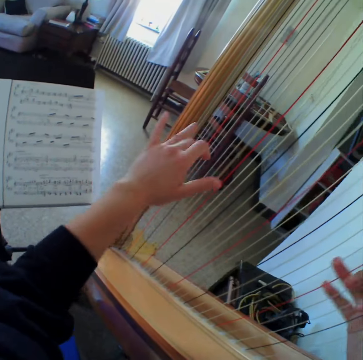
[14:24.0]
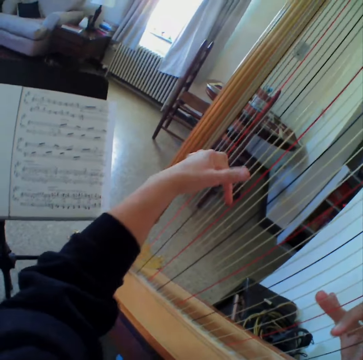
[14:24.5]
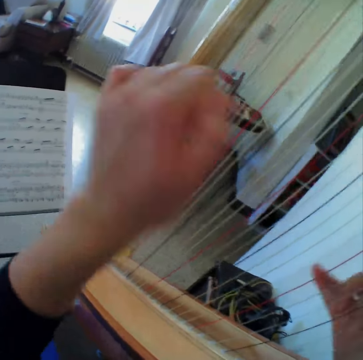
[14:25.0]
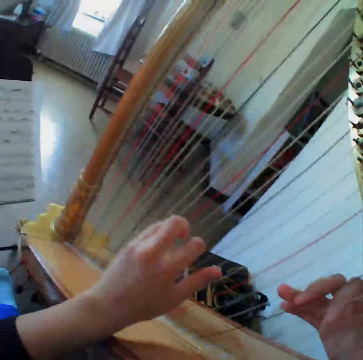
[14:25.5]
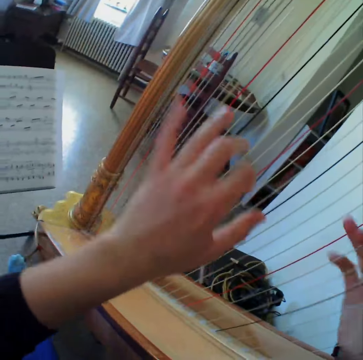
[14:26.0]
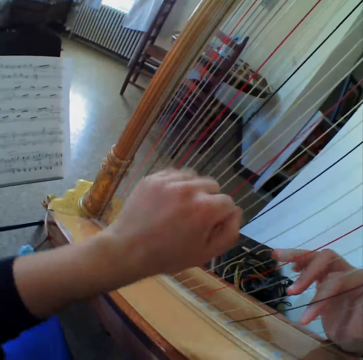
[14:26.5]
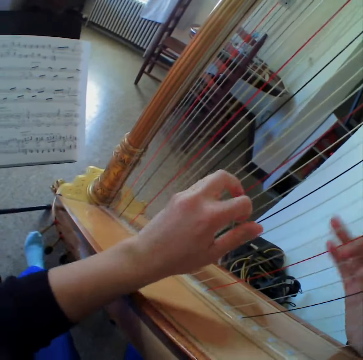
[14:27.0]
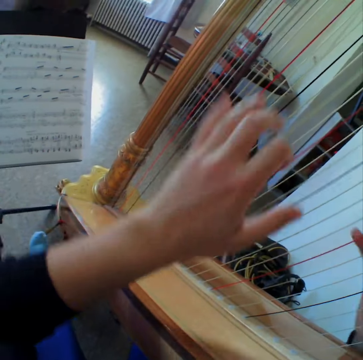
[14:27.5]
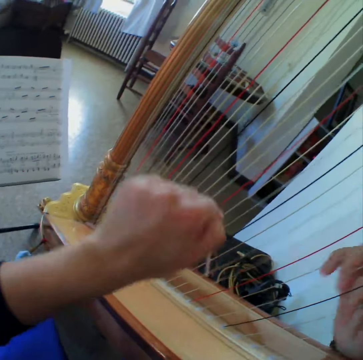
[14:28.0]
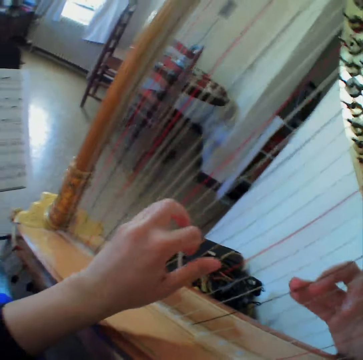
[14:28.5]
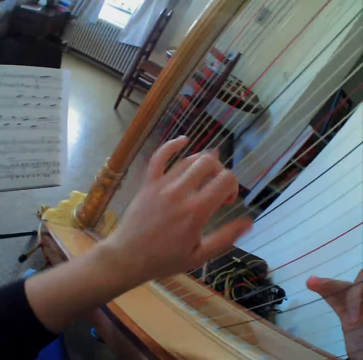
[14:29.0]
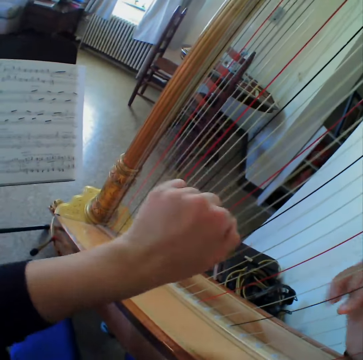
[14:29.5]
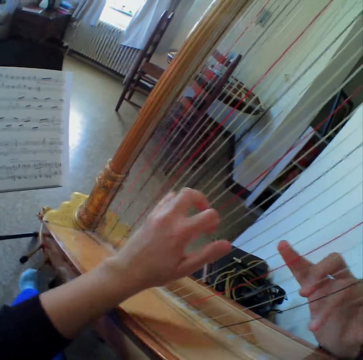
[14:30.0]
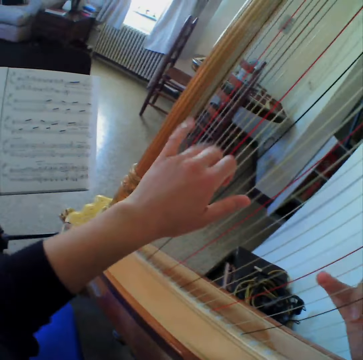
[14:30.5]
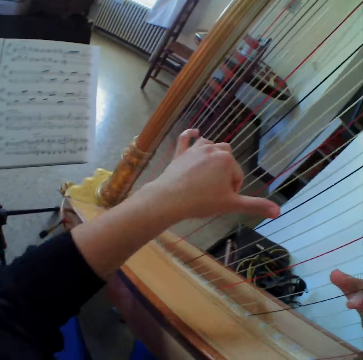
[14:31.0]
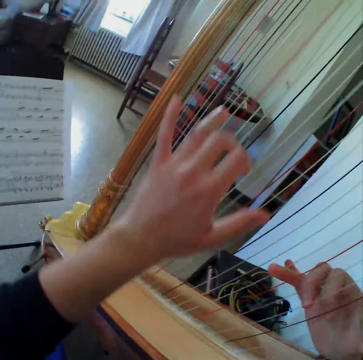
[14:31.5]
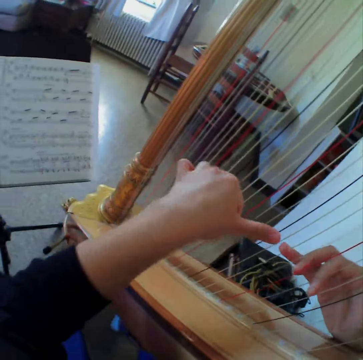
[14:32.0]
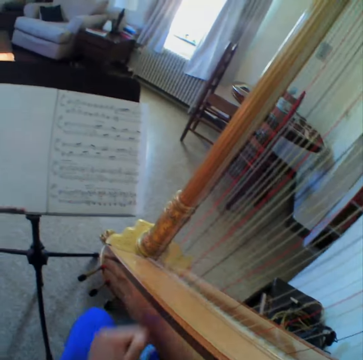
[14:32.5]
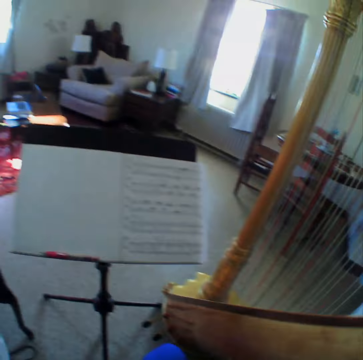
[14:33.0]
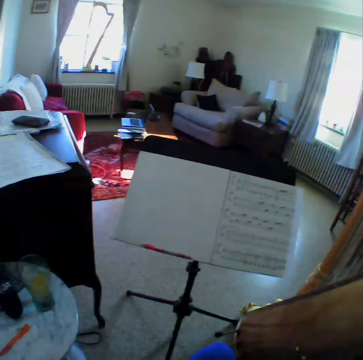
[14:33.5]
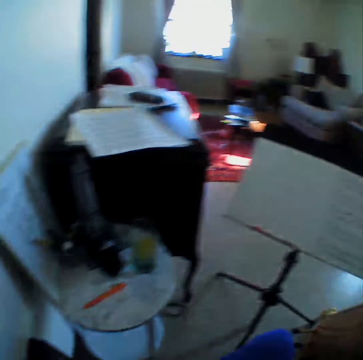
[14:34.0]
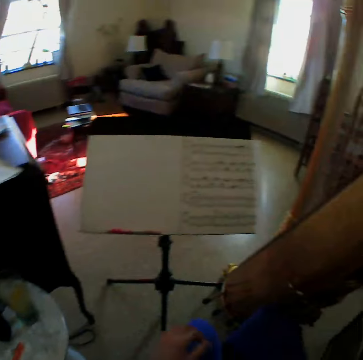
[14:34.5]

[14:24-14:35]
The camera wearer reads the music paper. They stop to play the harp.

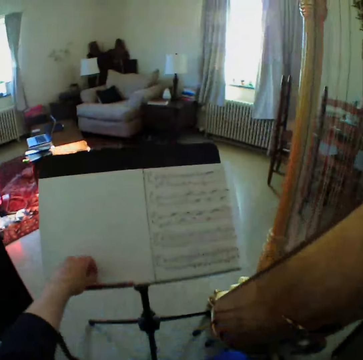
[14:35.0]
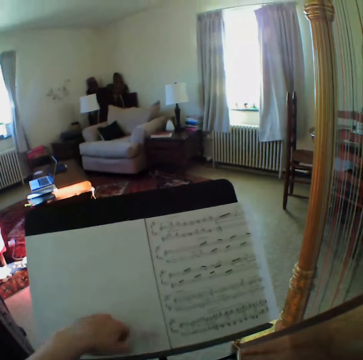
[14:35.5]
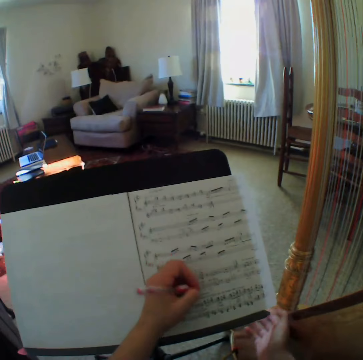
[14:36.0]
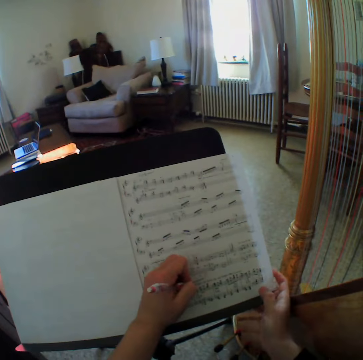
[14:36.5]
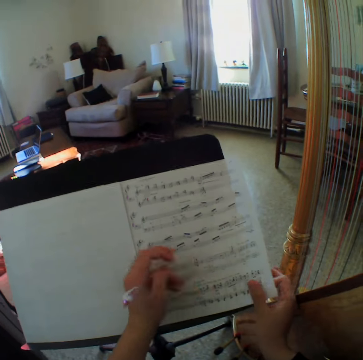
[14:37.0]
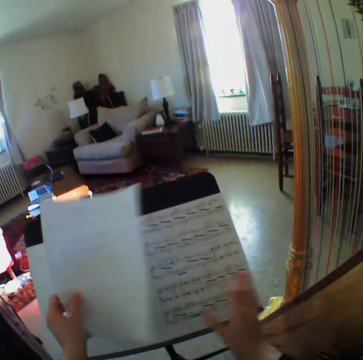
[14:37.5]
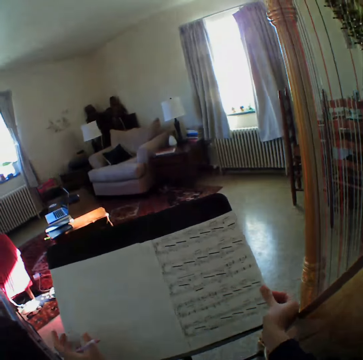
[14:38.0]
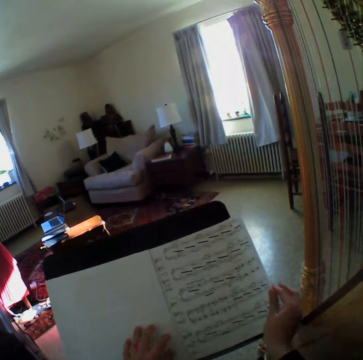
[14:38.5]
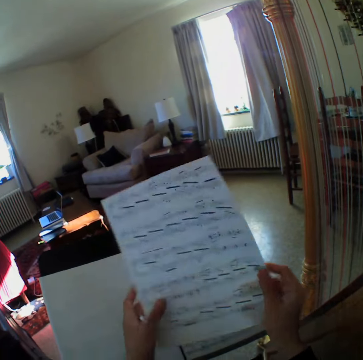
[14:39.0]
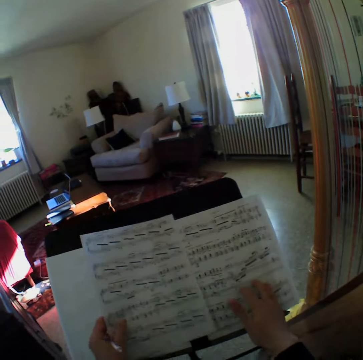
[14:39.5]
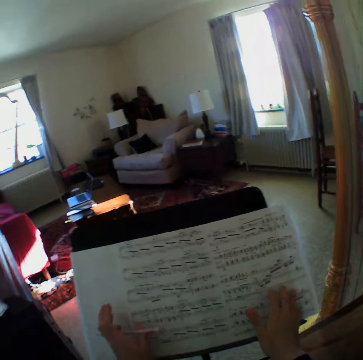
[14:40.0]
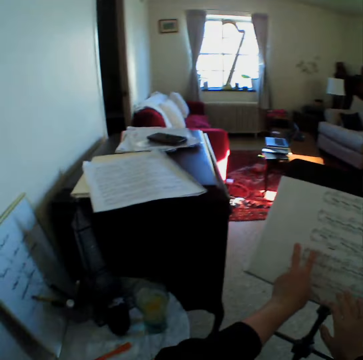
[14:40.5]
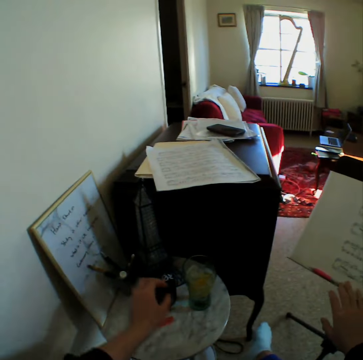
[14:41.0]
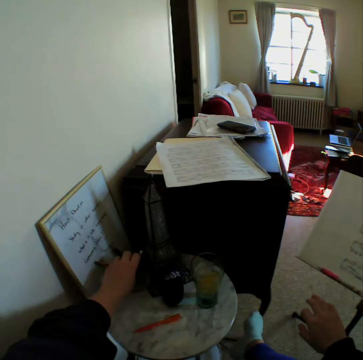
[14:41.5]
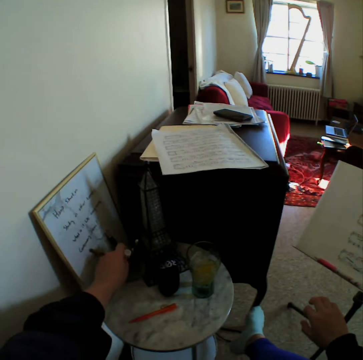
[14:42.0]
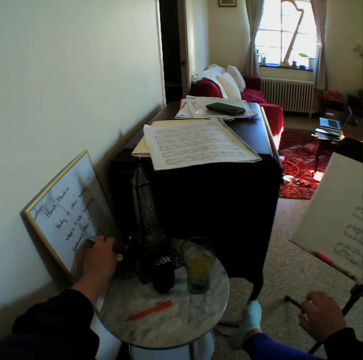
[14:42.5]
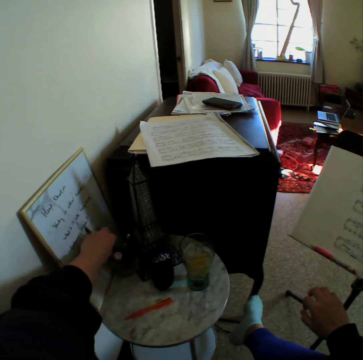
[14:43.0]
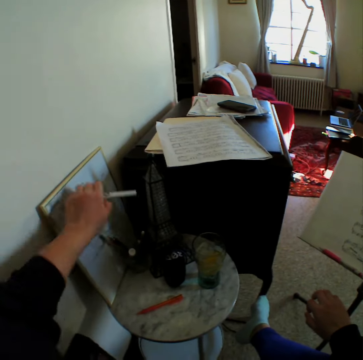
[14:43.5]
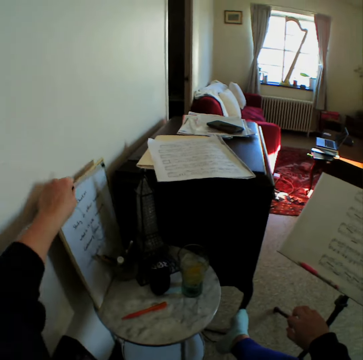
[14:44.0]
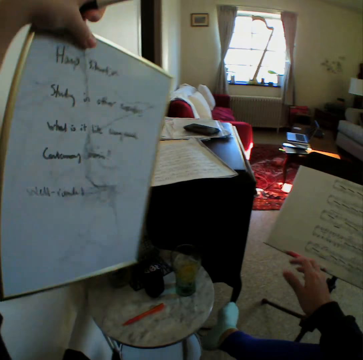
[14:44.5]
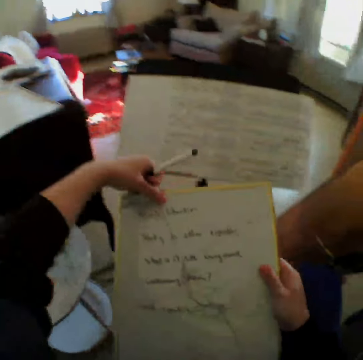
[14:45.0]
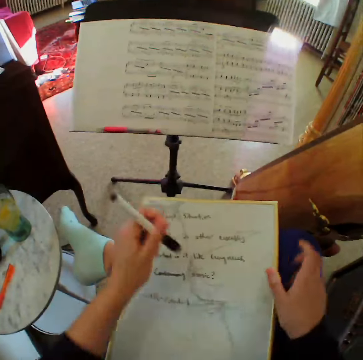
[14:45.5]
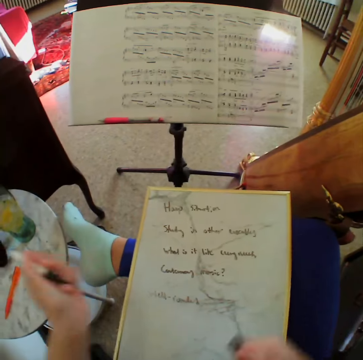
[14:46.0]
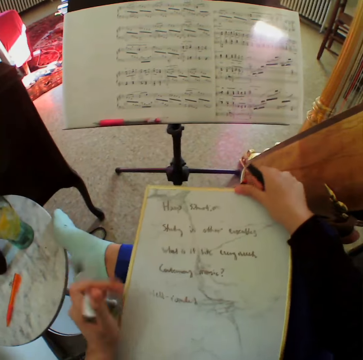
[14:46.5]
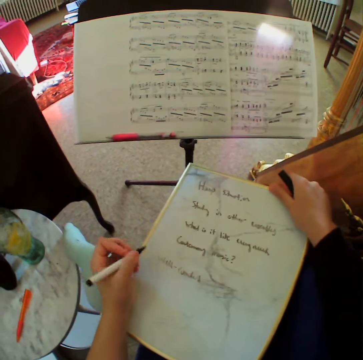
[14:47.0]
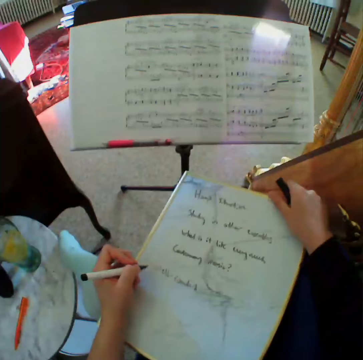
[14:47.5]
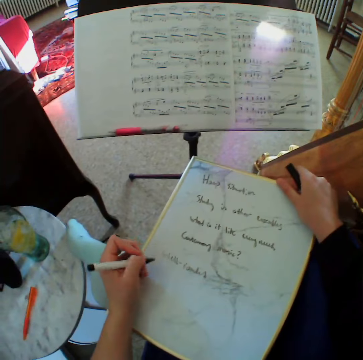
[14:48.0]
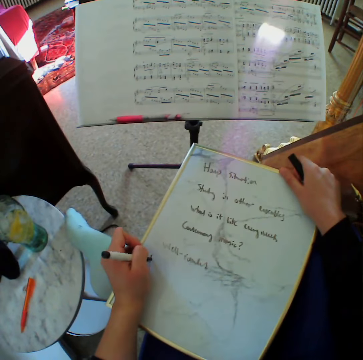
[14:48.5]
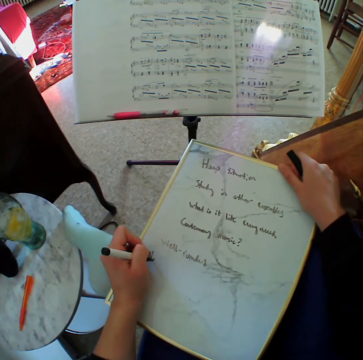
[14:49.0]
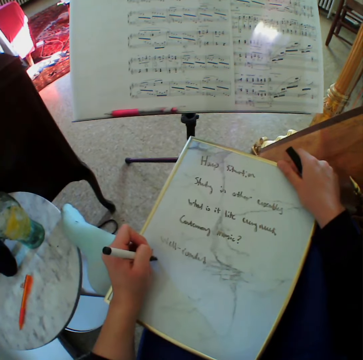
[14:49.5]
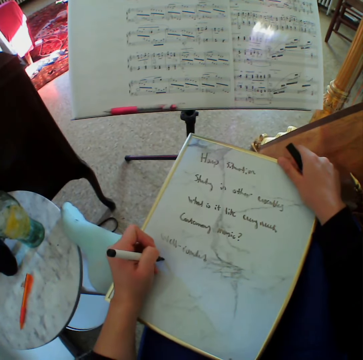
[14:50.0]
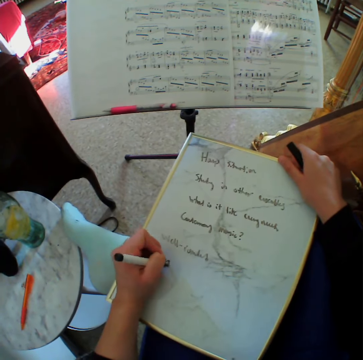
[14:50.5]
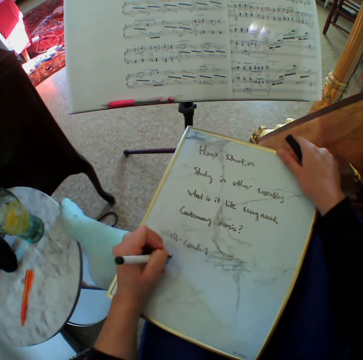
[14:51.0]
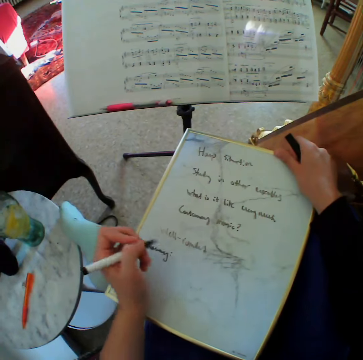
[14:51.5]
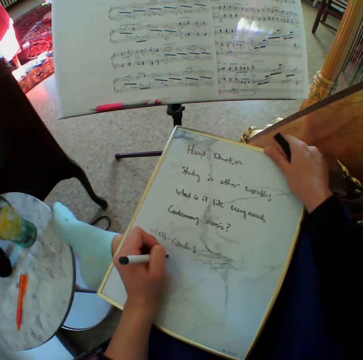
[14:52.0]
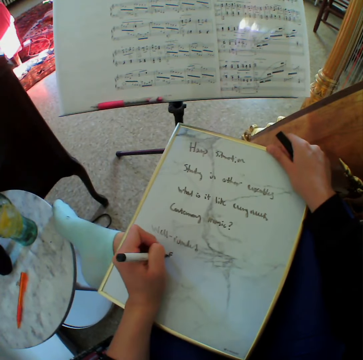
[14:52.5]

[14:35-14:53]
The camera wearer carries a pen from a bookstand. They write on a music sheet on the bookstand. They flip a page. They adjust another music sheet. They put down the pen. They touch a marker. They carry the marker. They carry a white board or book. They place the book on the knees. They open the marker. They write on the white board.

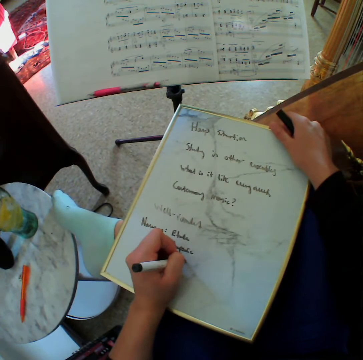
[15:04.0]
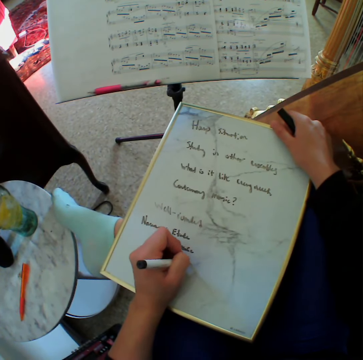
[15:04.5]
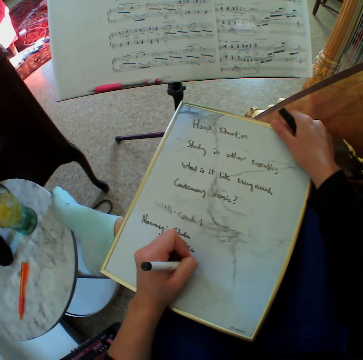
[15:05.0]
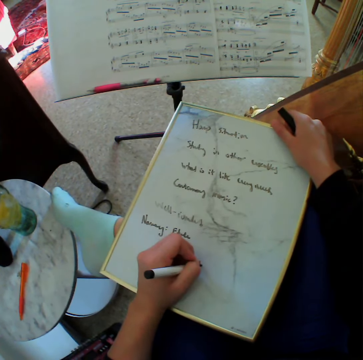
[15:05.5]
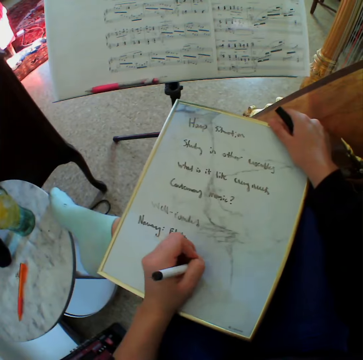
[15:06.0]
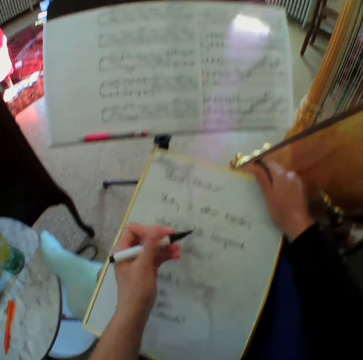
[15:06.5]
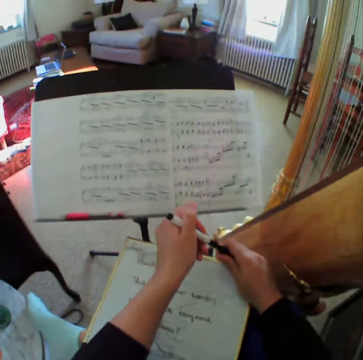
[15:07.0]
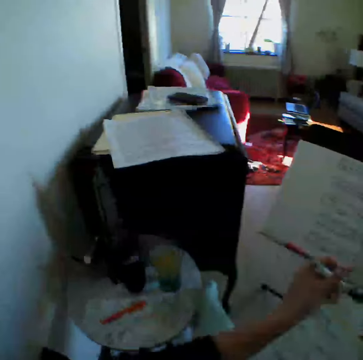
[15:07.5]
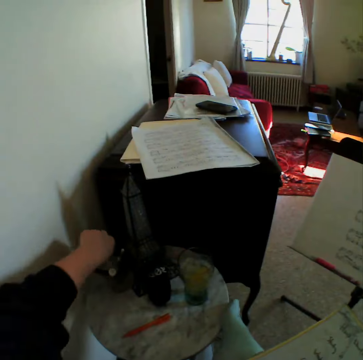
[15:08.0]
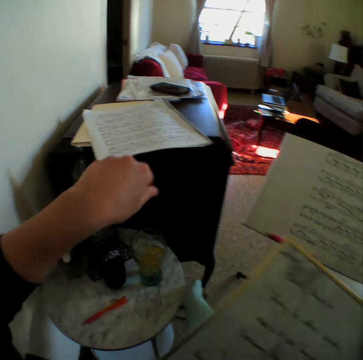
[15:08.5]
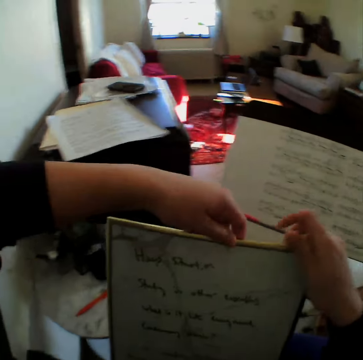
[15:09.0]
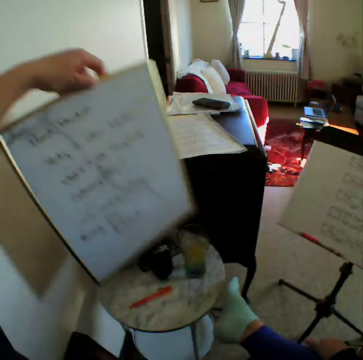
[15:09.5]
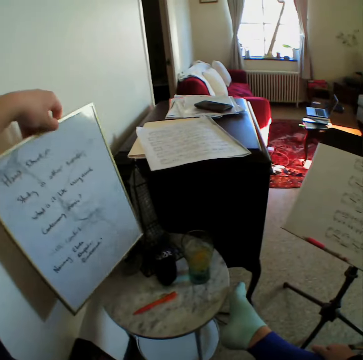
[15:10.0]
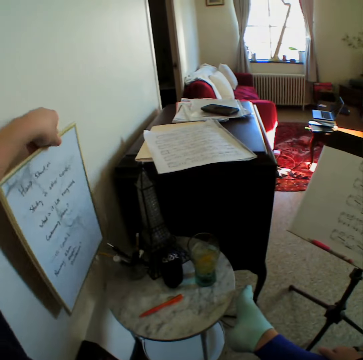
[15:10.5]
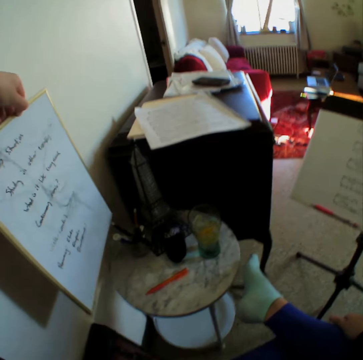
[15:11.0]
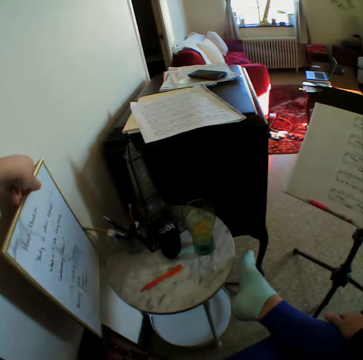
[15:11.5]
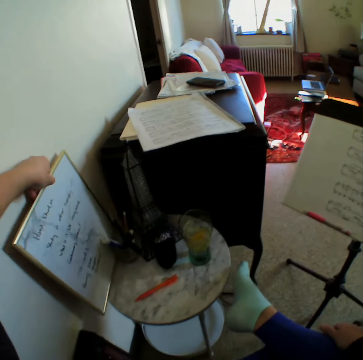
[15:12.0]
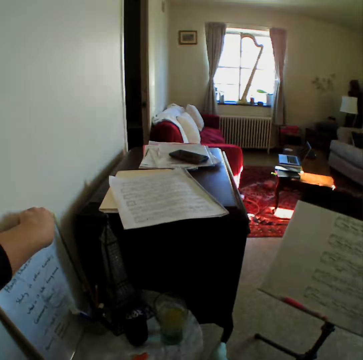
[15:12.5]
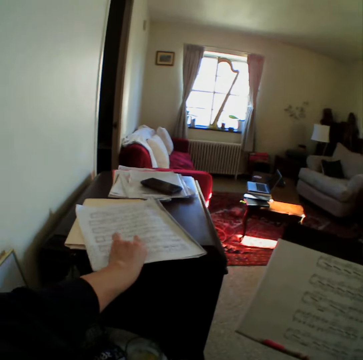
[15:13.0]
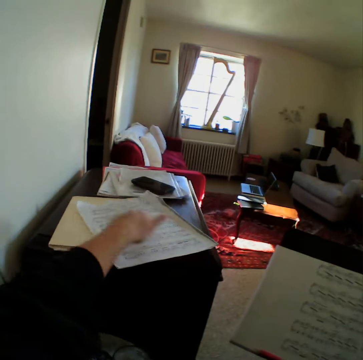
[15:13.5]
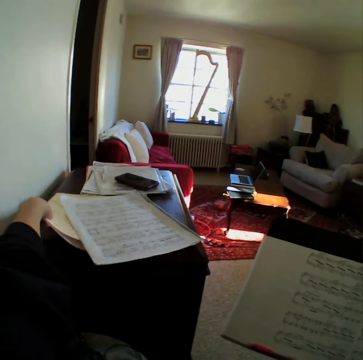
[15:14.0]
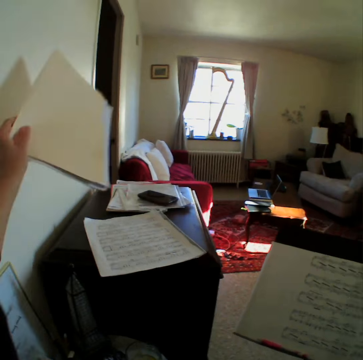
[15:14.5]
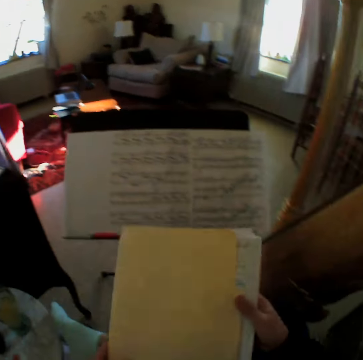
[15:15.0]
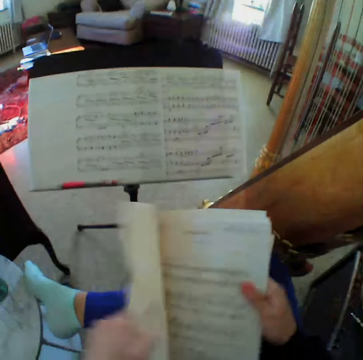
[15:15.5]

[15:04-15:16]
The camera wearer closes the marker. They keep the marker. They hold the book, keep the white board and put down the book. They hold the music paper. They touch a music sheet on a table. They carry a file from the table.
